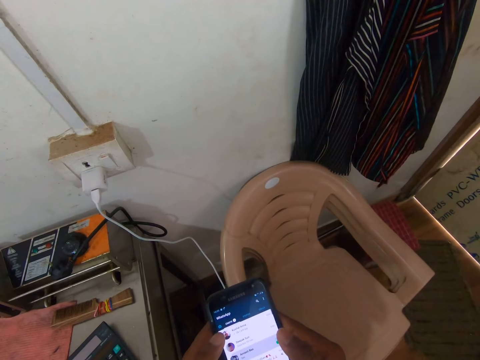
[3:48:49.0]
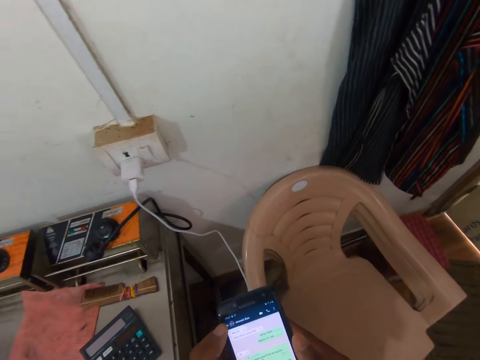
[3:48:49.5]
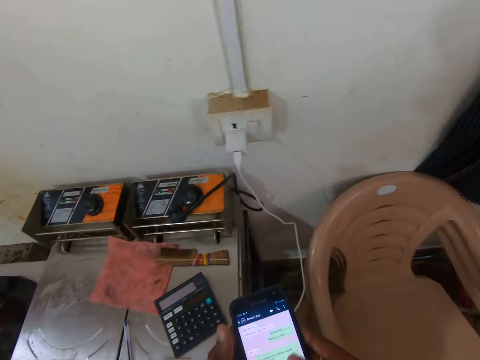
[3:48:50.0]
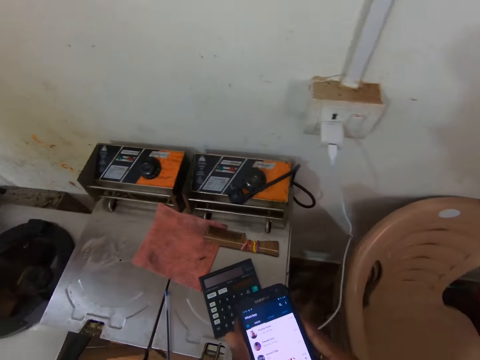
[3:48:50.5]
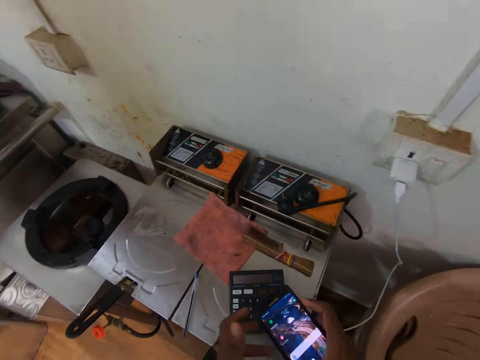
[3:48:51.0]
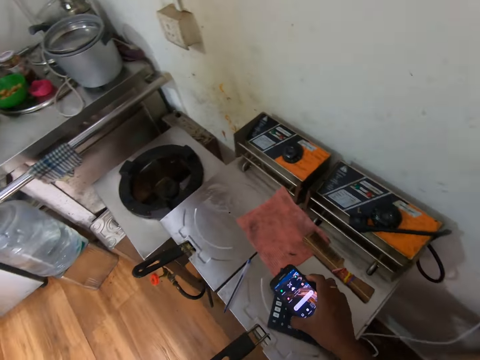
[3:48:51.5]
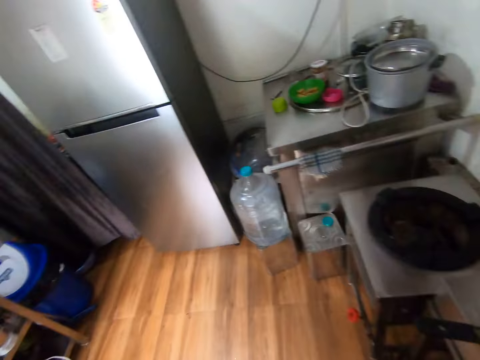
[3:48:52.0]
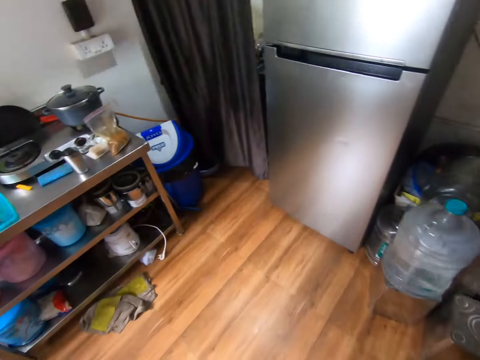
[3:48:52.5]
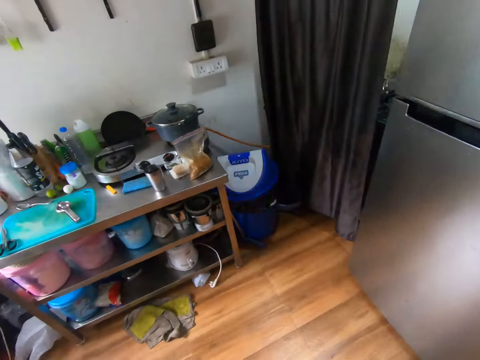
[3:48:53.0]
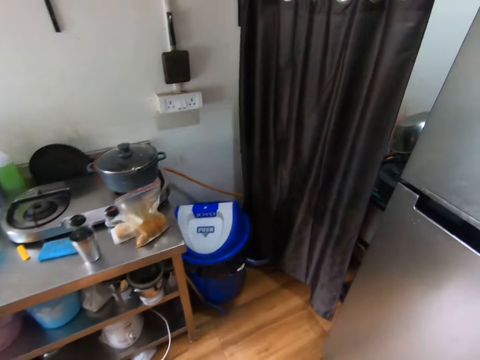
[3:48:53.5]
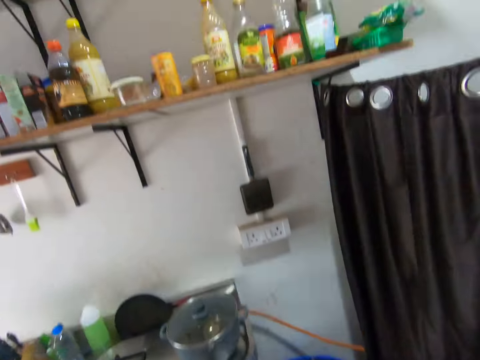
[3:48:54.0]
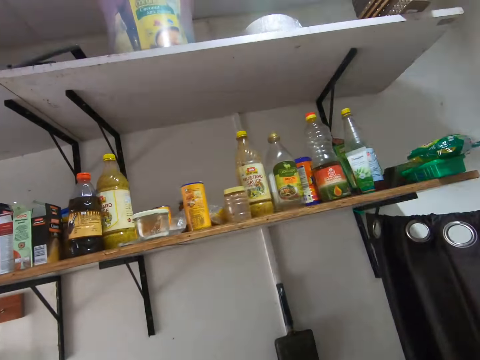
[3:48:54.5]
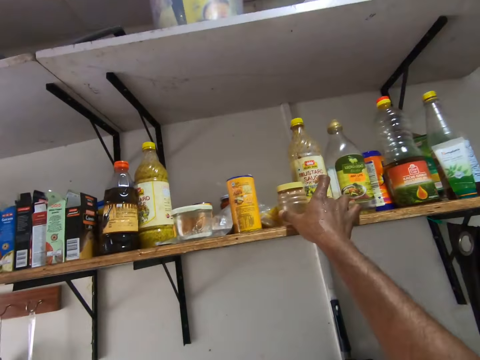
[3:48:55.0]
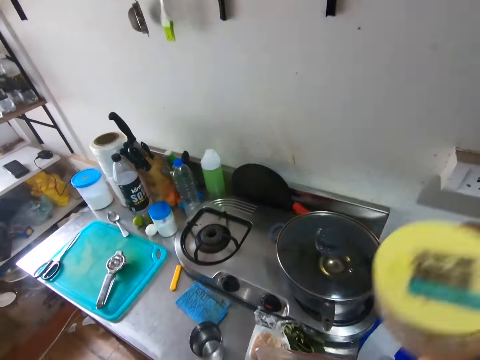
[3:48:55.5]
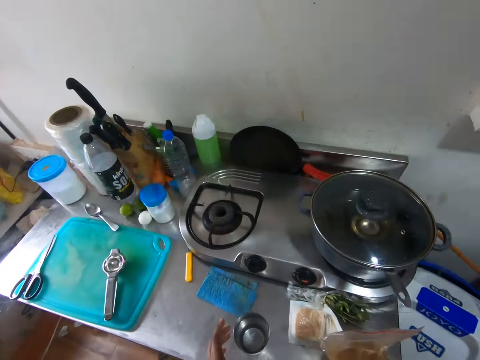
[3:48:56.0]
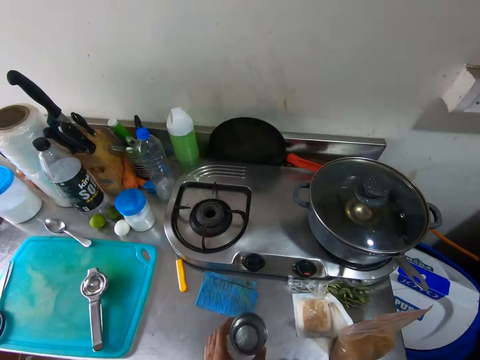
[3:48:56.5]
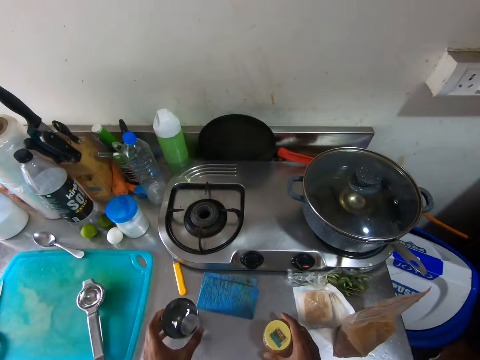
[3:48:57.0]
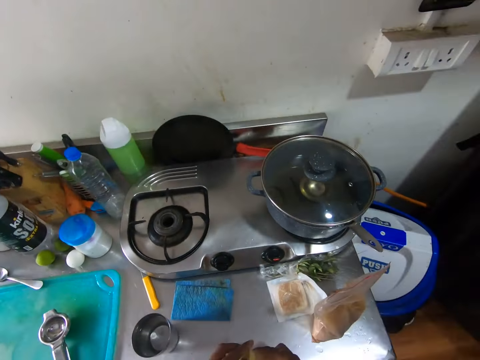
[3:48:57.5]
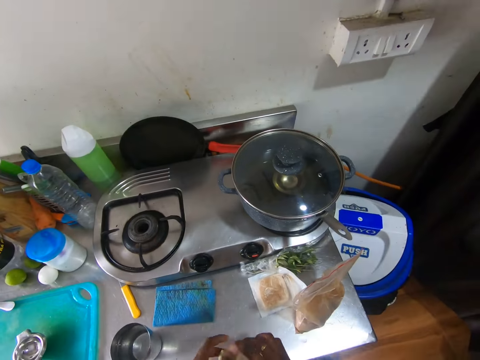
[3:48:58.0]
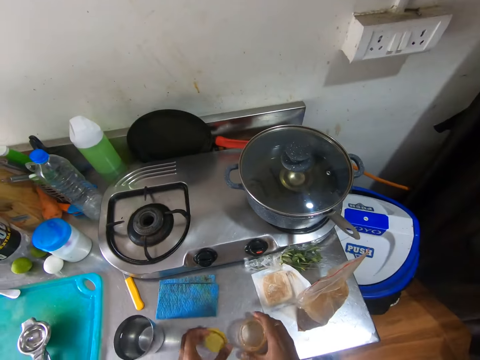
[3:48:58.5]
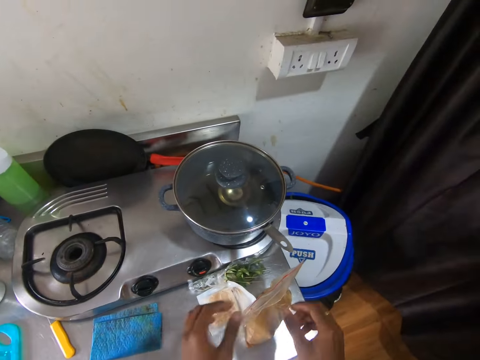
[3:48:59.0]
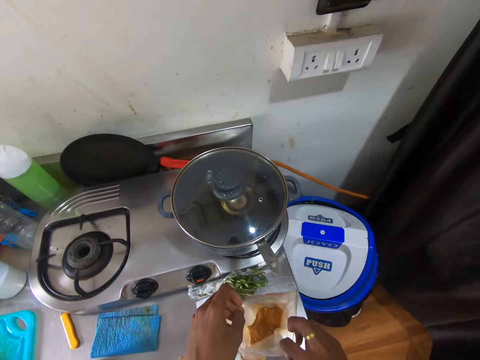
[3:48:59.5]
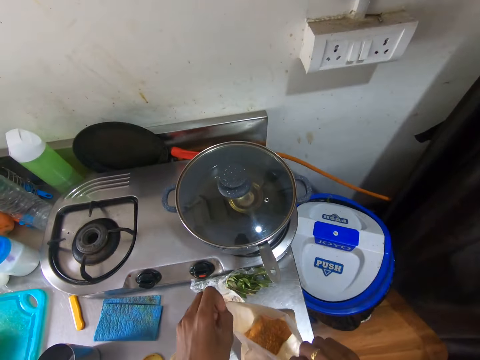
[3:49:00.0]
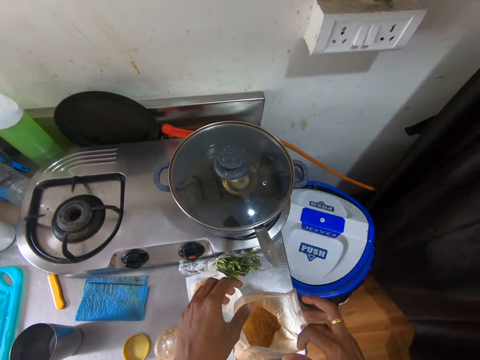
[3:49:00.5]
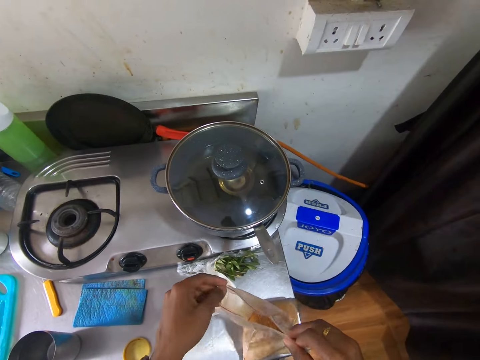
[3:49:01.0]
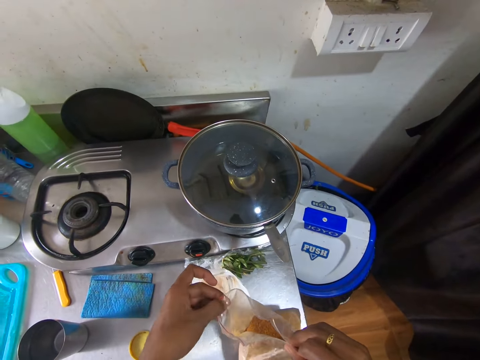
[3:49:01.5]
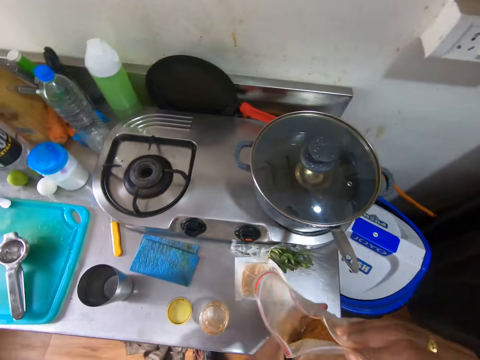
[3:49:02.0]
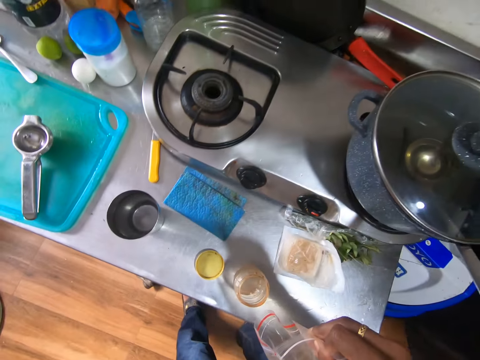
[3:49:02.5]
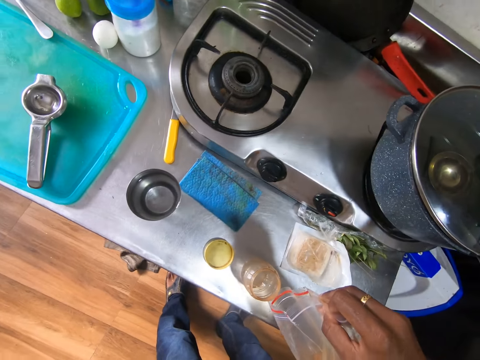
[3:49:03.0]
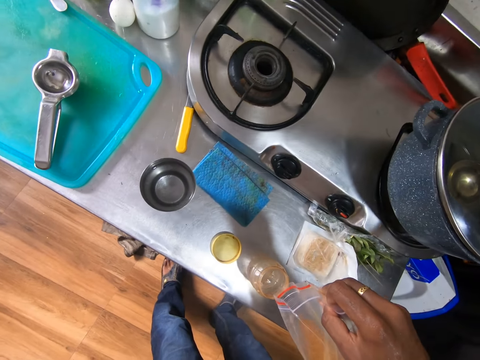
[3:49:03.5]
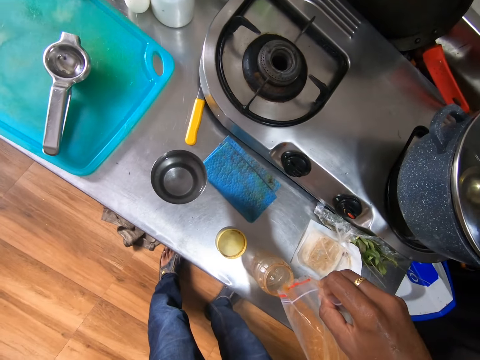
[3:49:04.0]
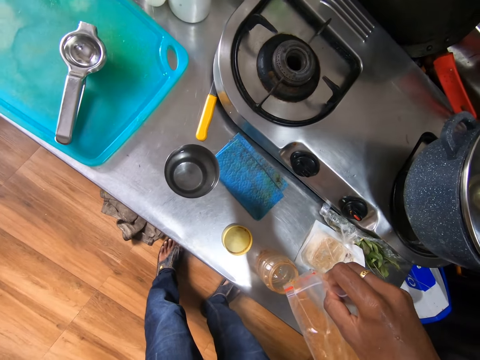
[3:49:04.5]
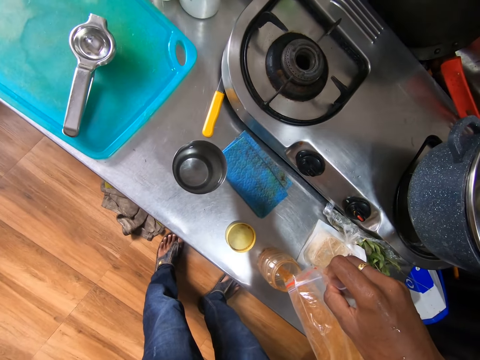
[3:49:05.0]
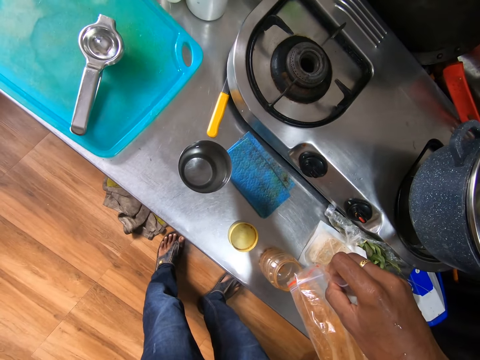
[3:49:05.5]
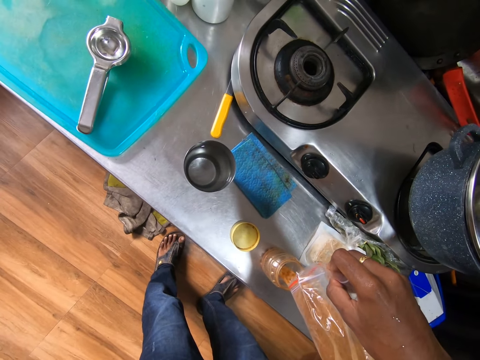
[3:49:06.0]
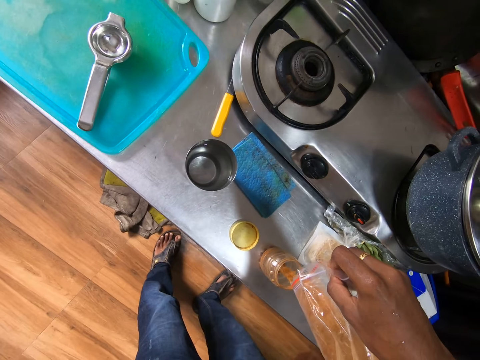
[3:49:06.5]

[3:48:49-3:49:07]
The camera wearer holds the phone with his right hand. He drops the phone on the table with his right hand. He picks a spices bottle from a shelf with his right hand. He holds a cup on the kitchen aluminum table with his left hand. He moves the cup on the kitchen aluminum table with his left hand. He drops the bottle on the kitchen aluminum table with his right hand. He opens a cover of the bottle with his left hand. He drops the cover of the bottle on the kitchen aluminum table with his left hand. He opens the grip seal bag on the kitchen aluminum table with both hands. He lifts the grip seal bag from the kitchen aluminum table with both hands. He pours pepper in the grip seal bag into the bottle with both hands.

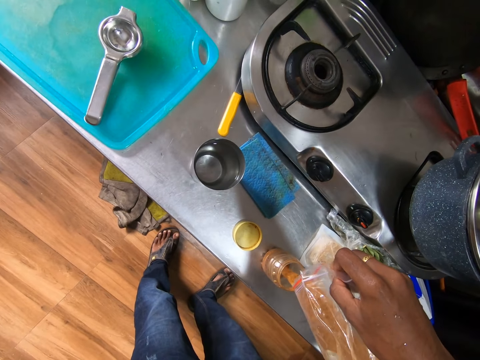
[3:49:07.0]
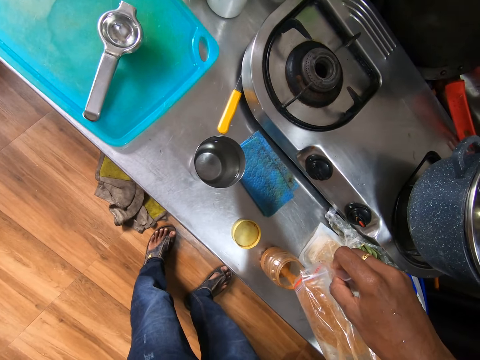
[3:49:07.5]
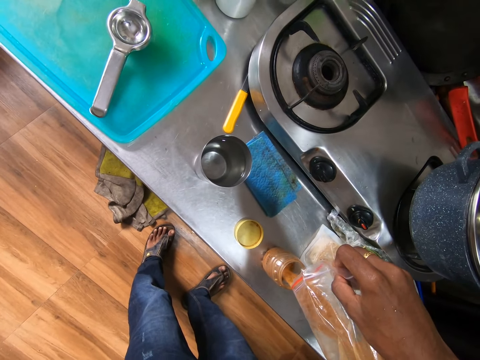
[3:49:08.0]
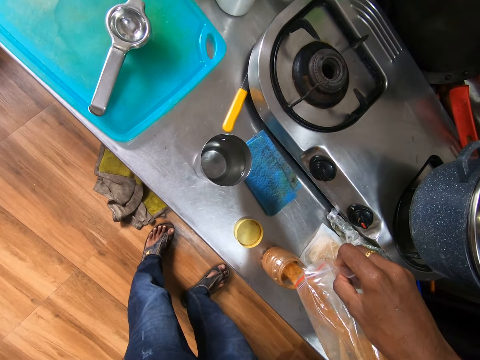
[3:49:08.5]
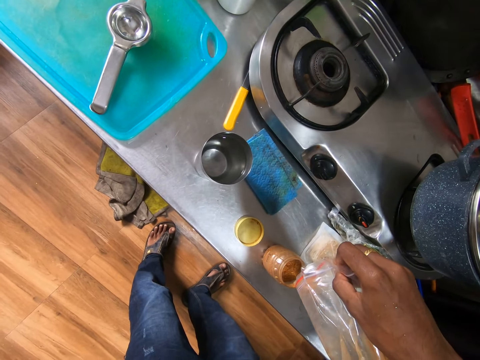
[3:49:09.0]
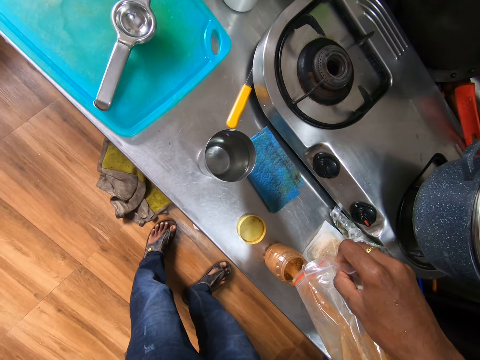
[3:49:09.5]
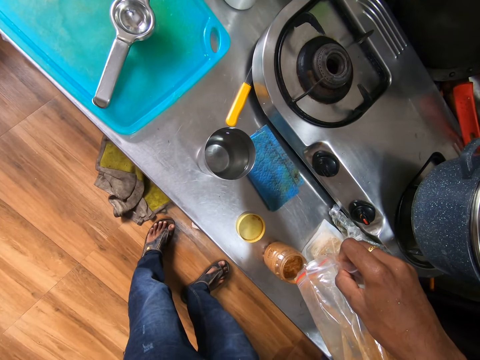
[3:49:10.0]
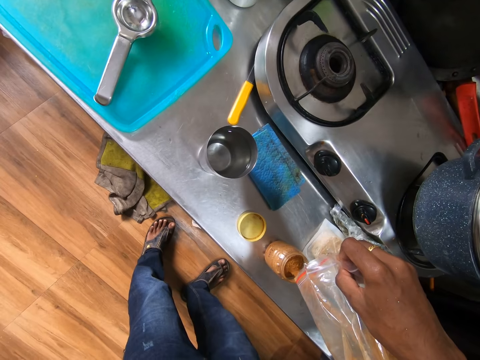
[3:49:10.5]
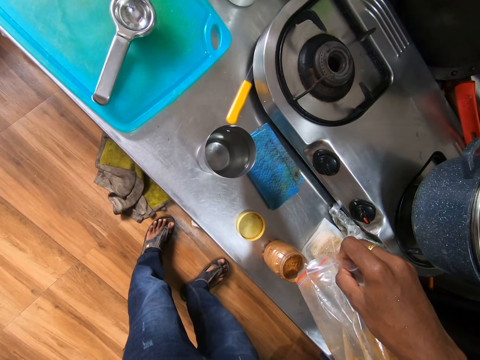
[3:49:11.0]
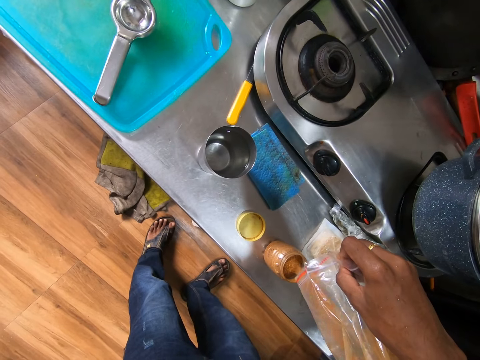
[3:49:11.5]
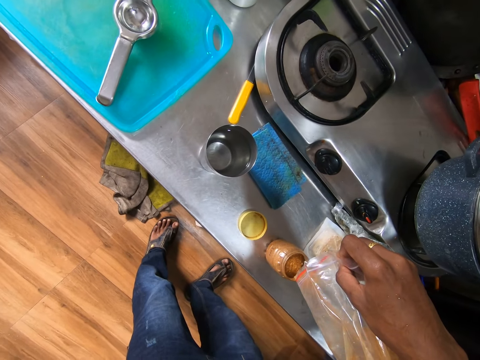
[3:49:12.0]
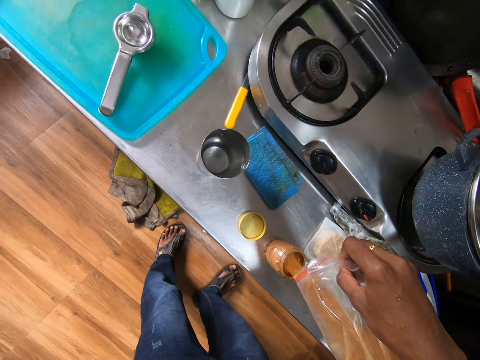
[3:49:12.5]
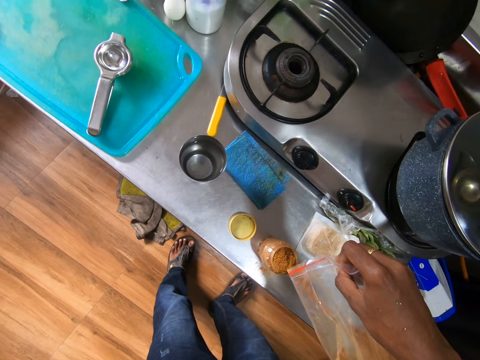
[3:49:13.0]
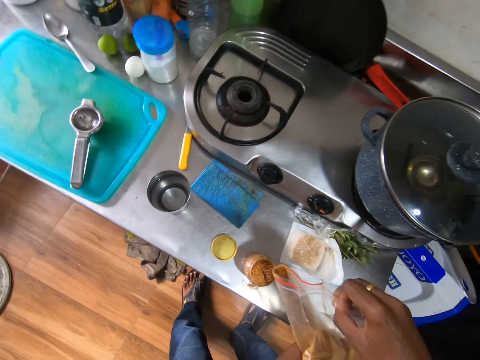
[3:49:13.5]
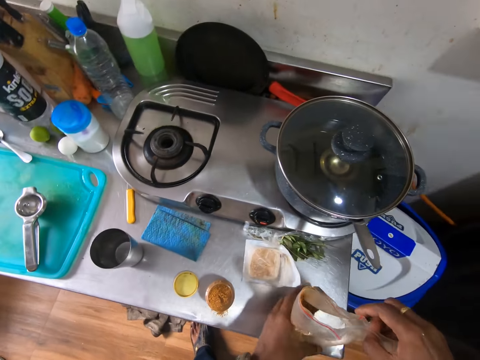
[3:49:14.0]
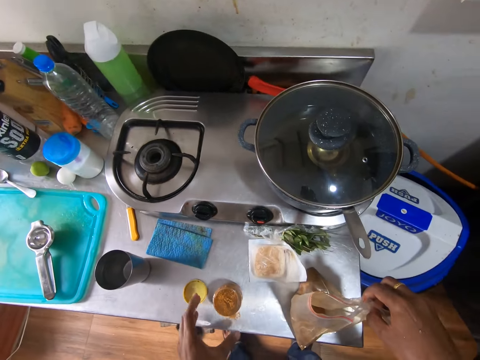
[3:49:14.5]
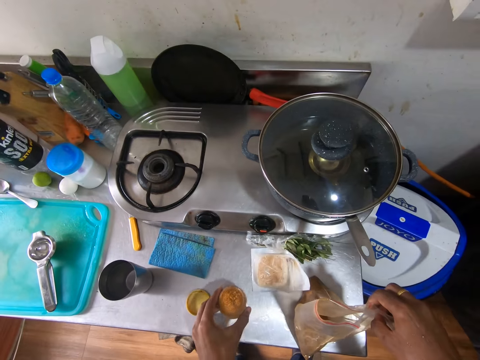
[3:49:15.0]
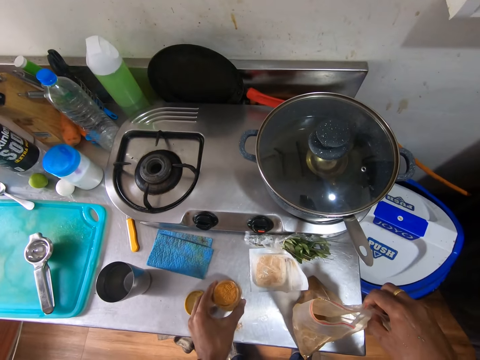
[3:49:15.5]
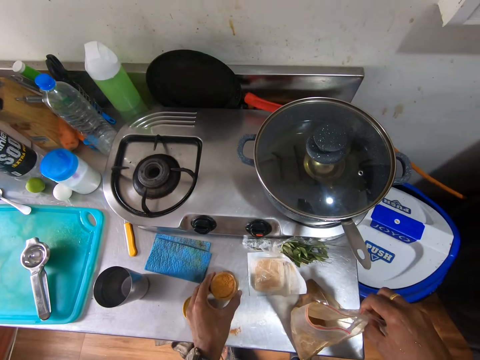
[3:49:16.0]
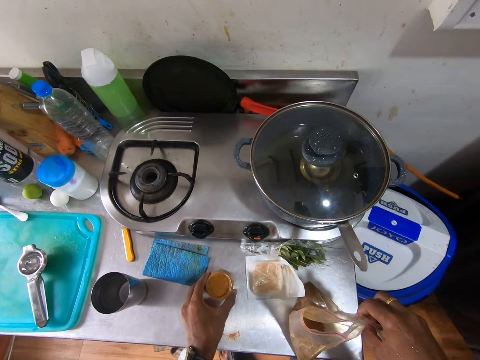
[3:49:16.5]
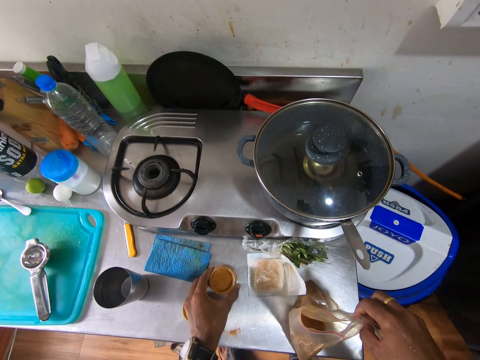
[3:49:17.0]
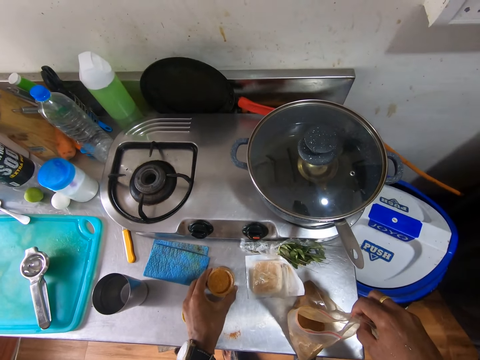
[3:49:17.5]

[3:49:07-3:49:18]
The camera wearer drops the grip seal bag on the kitchen aluminum table with both hands. He holds the grip seal bag with his right hand. He picks the bottle from the kitchen aluminum table with his left hand. He shakes the bottle with his left hand. He knocks the bottle on the table.
